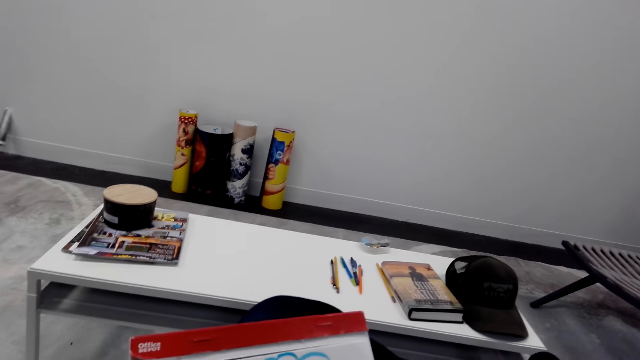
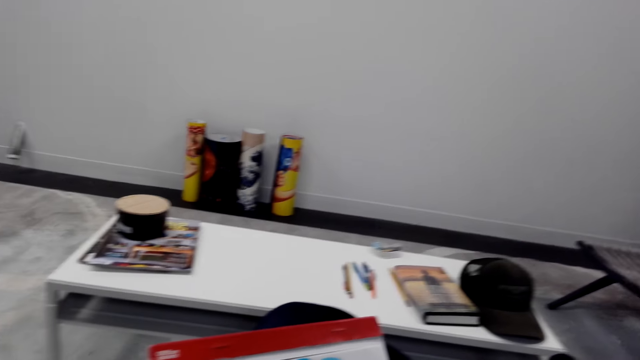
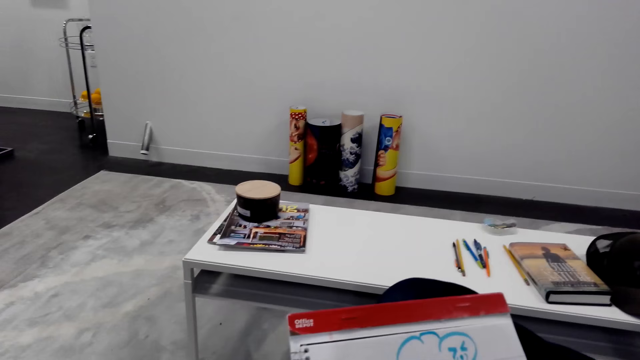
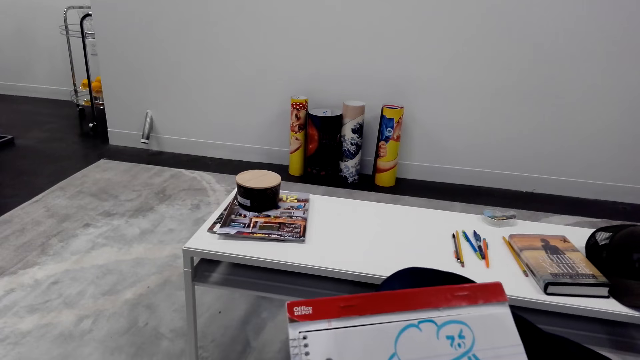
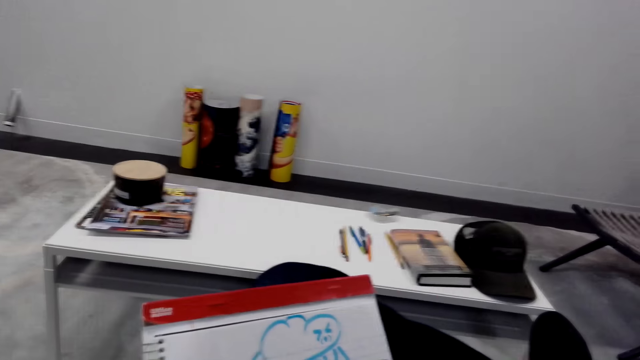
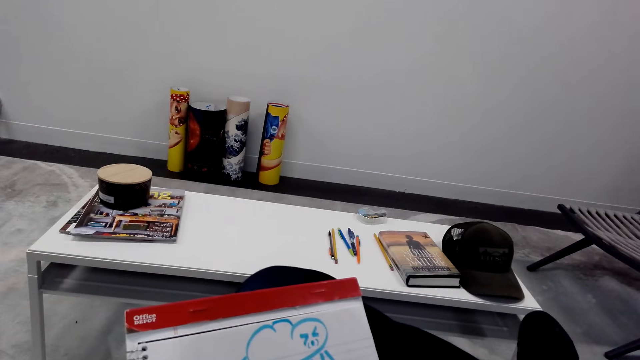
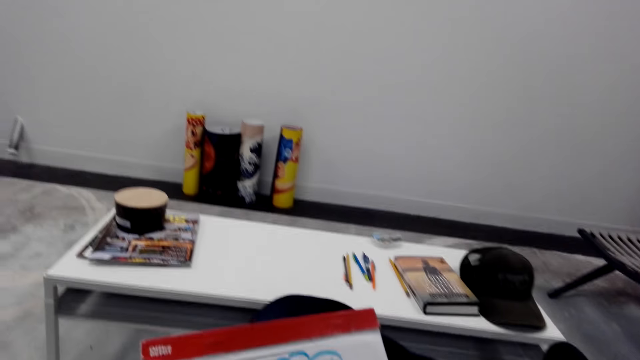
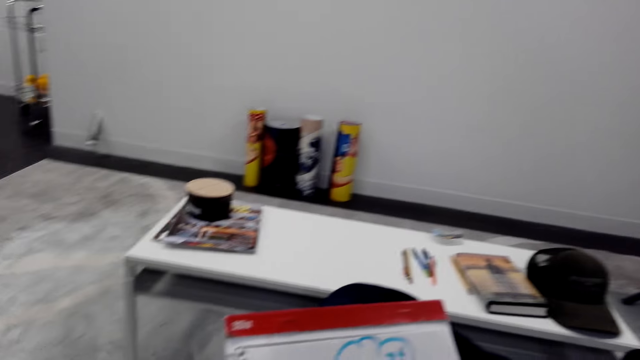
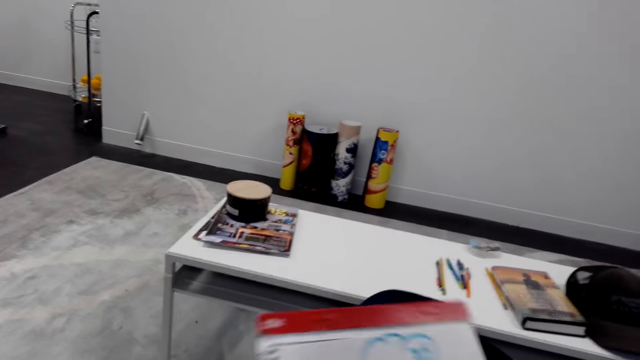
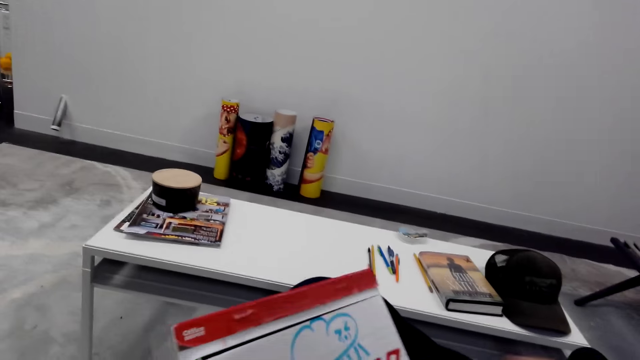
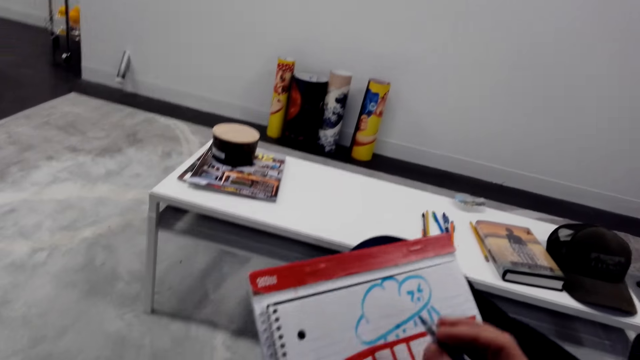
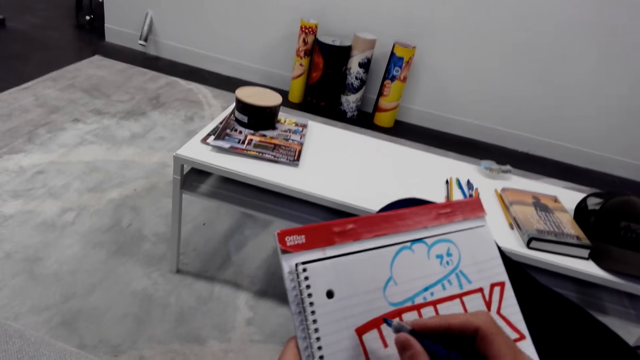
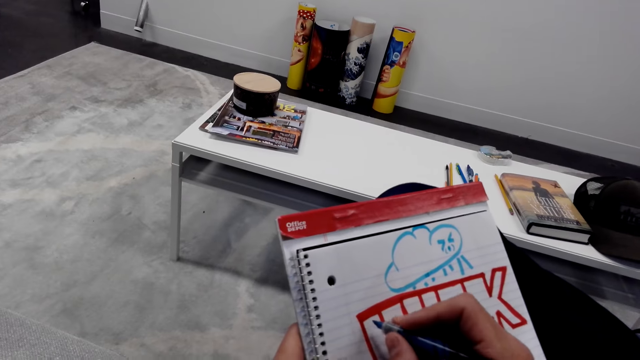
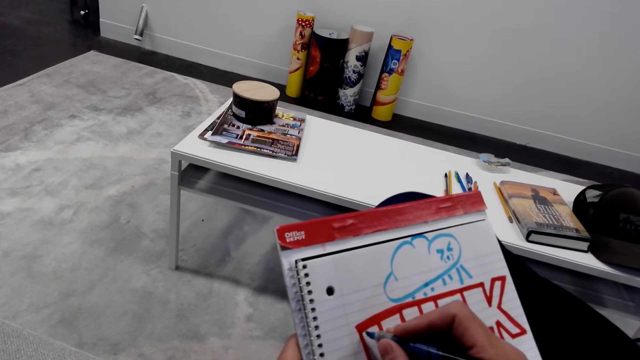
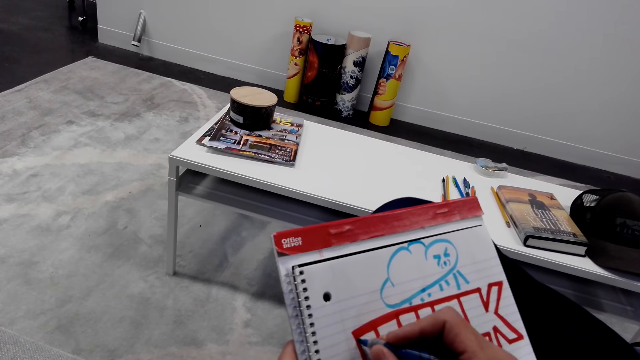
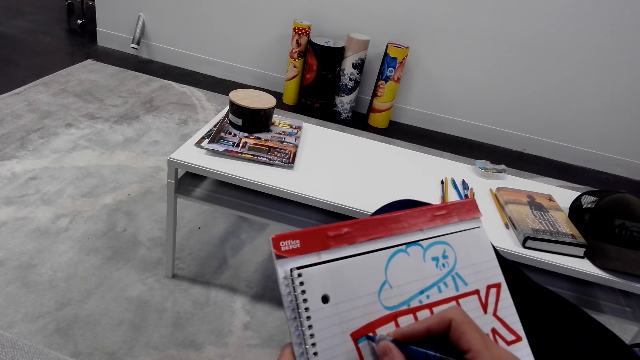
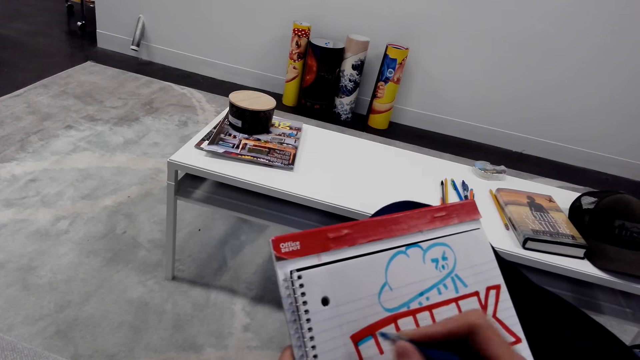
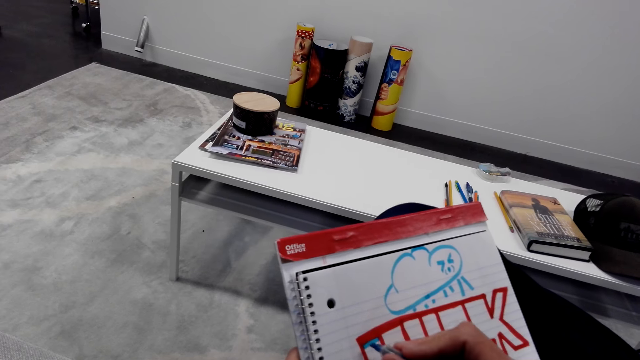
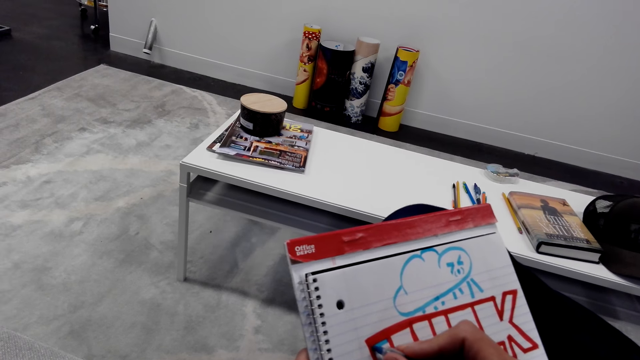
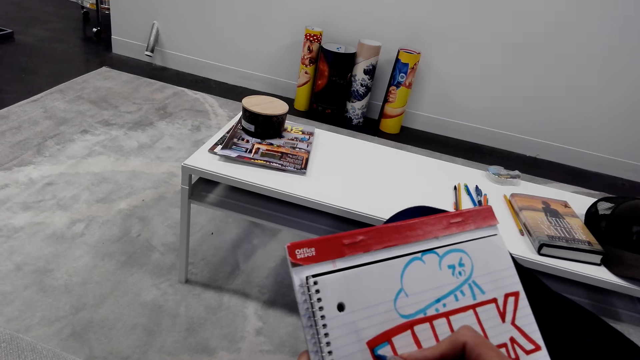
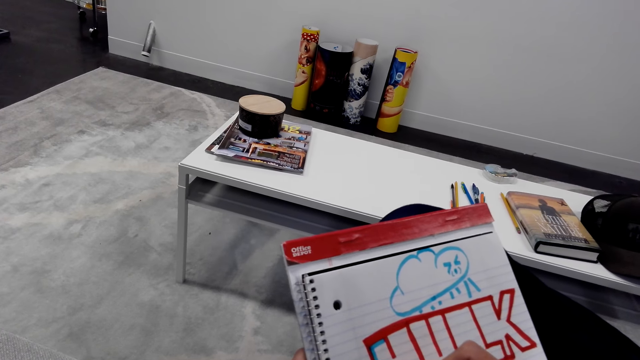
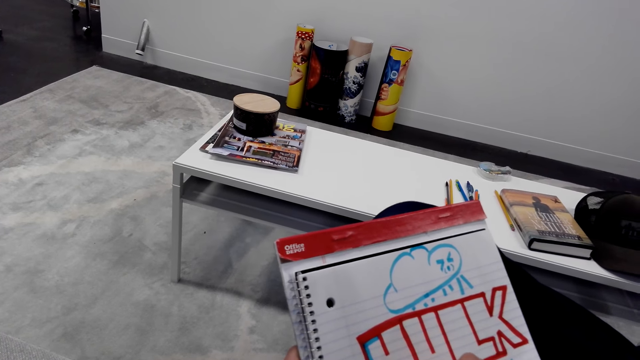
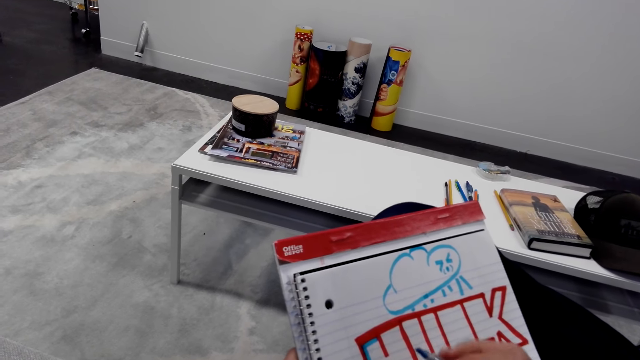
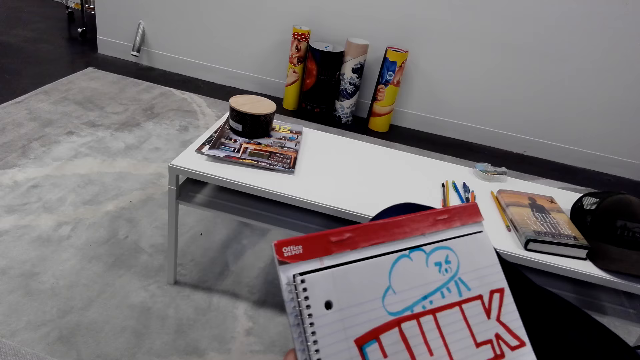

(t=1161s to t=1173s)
The camera wearer draws on a book.

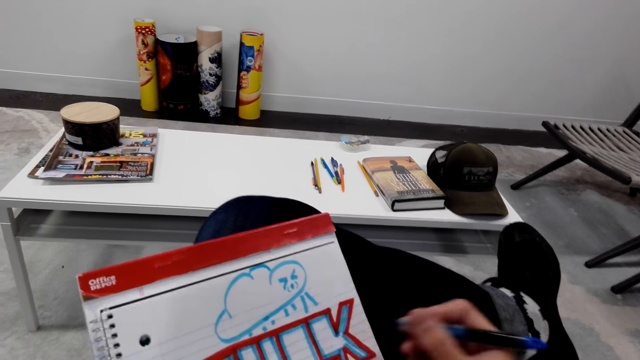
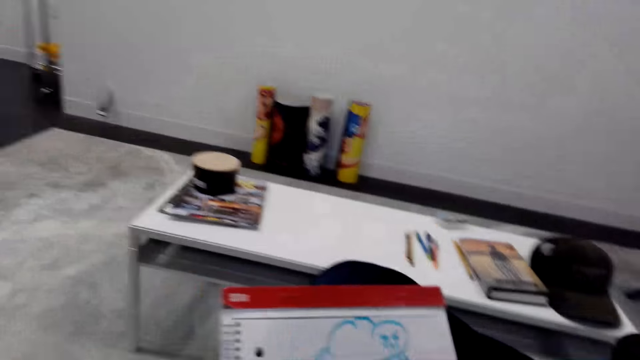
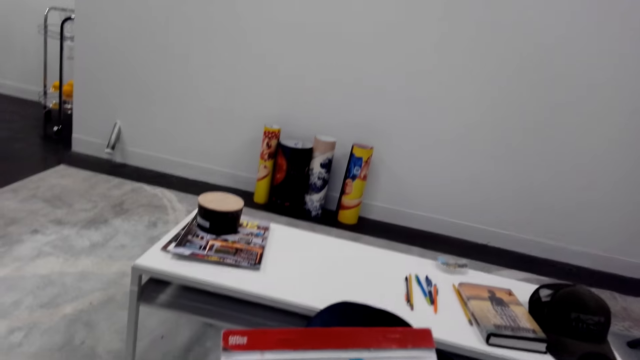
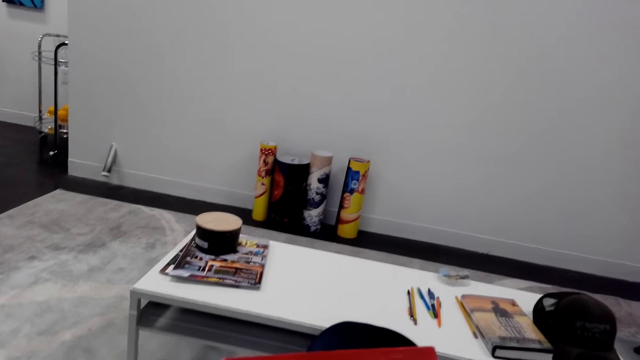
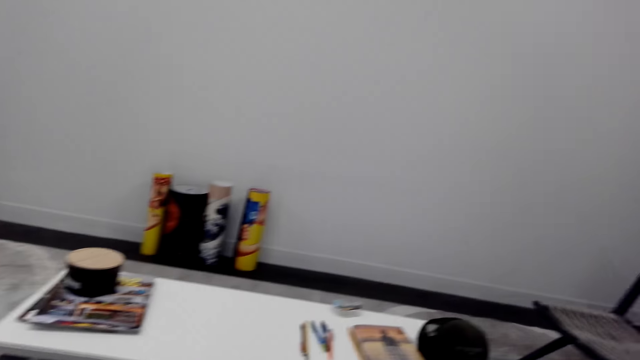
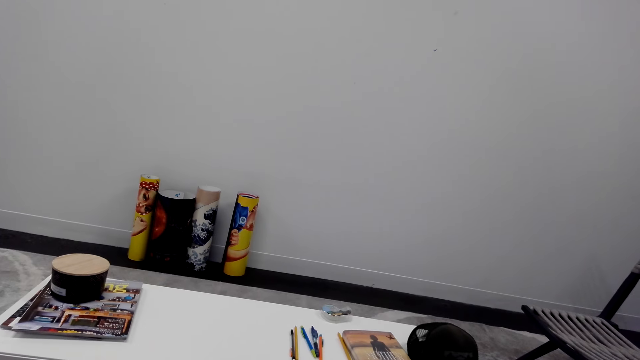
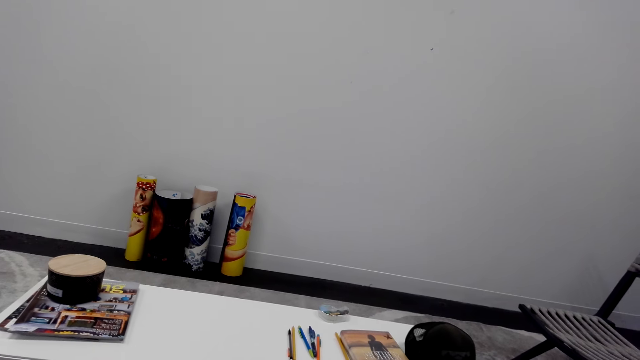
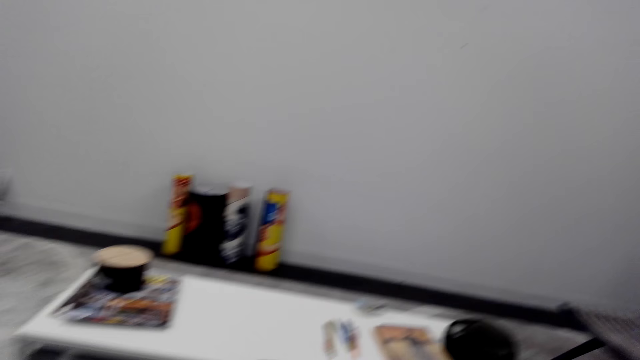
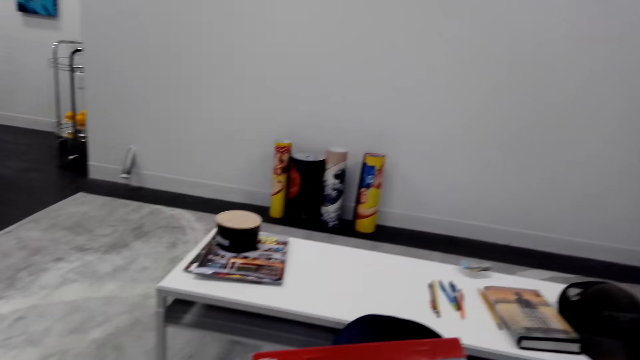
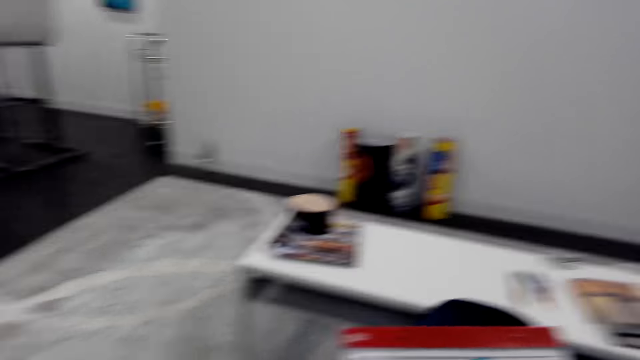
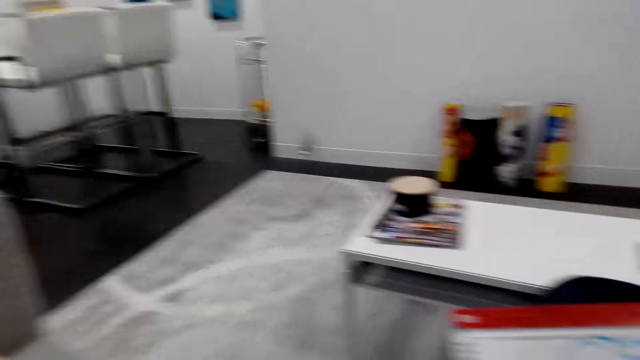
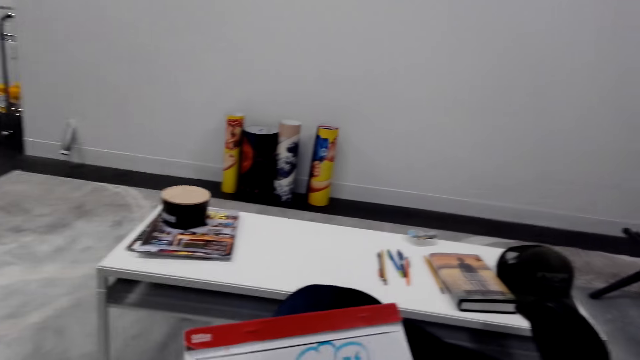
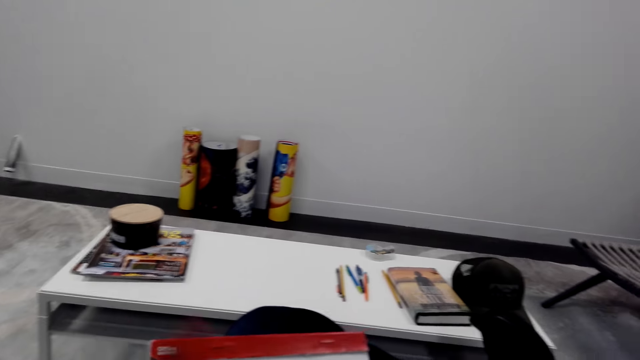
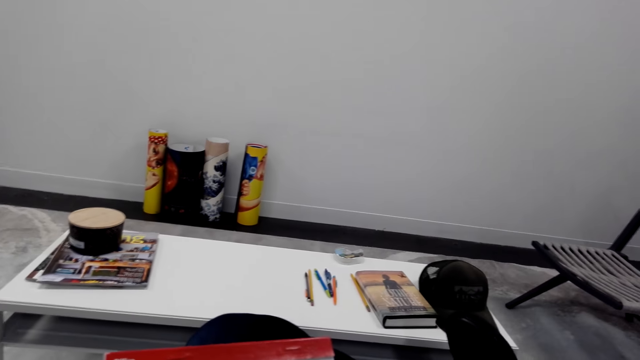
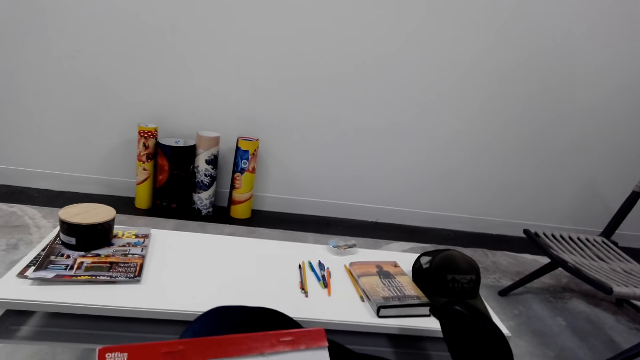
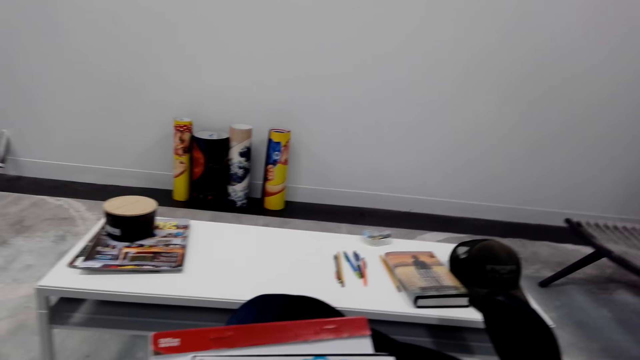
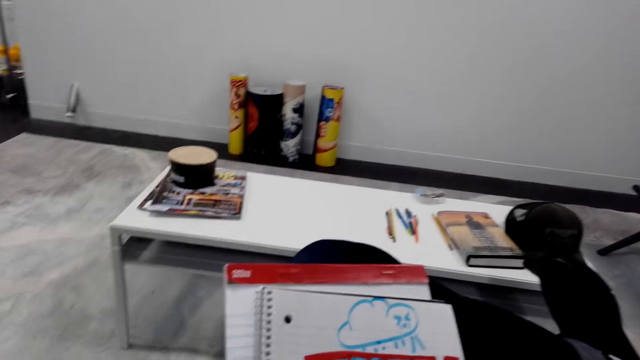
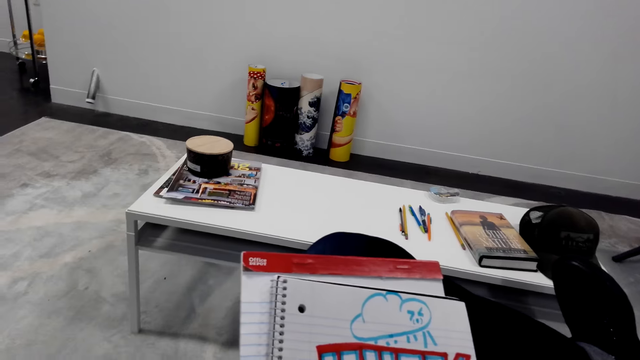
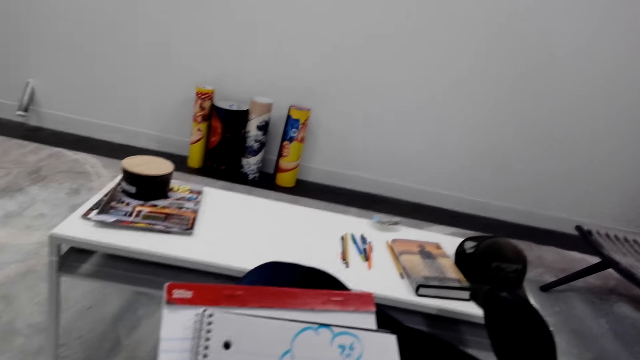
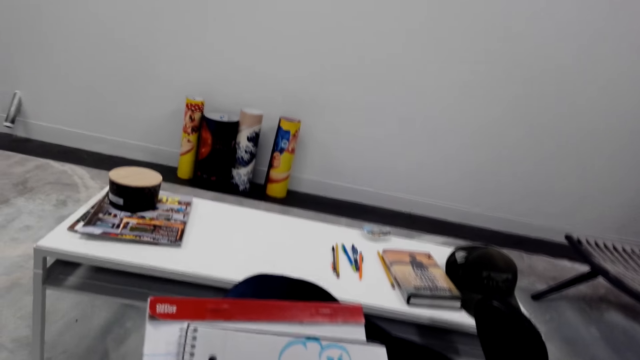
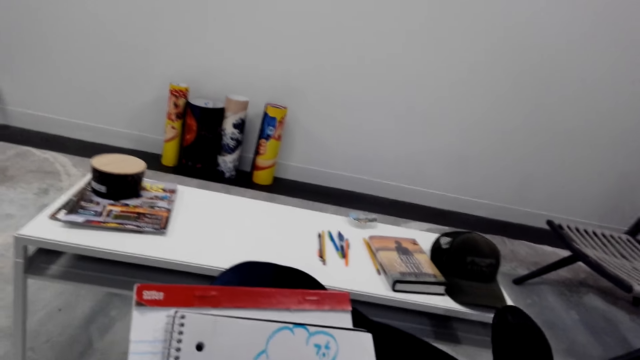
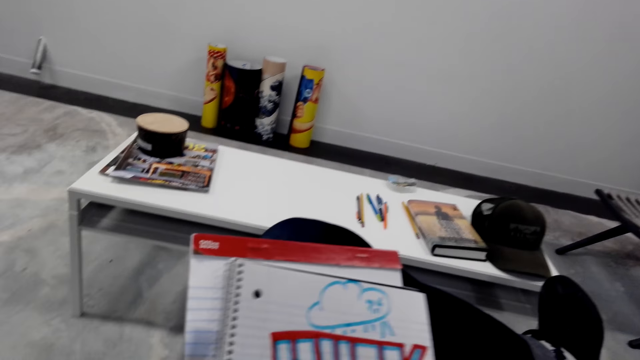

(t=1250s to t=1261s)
The camera wearer looks around the apartment.
